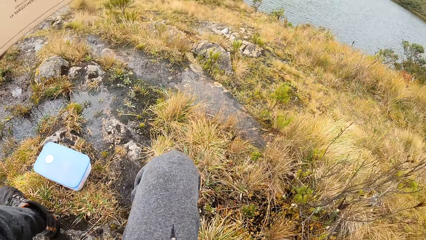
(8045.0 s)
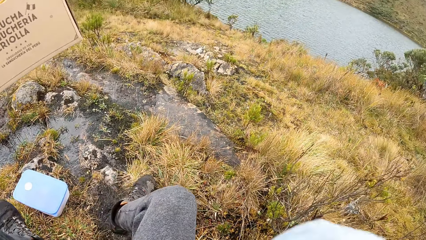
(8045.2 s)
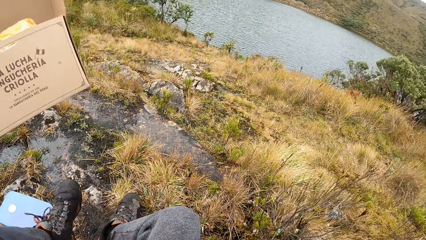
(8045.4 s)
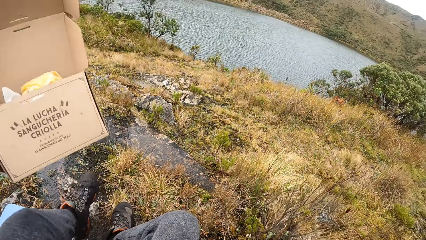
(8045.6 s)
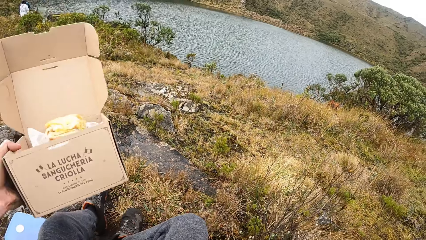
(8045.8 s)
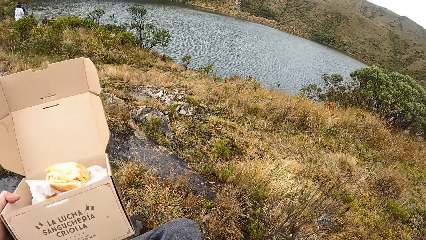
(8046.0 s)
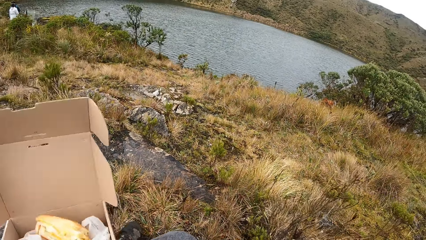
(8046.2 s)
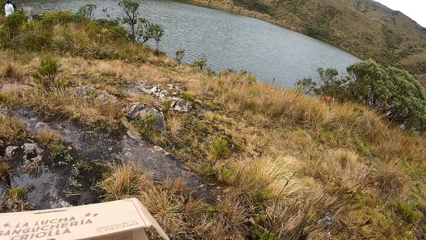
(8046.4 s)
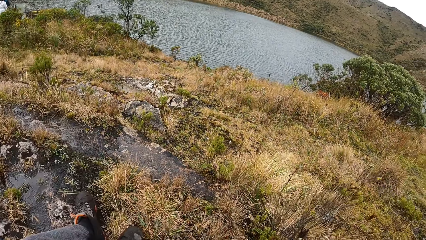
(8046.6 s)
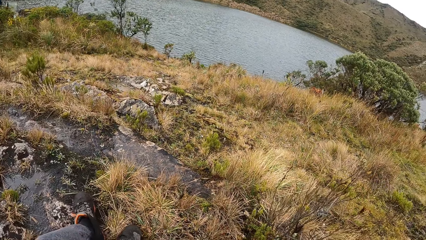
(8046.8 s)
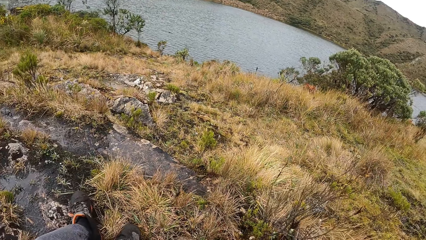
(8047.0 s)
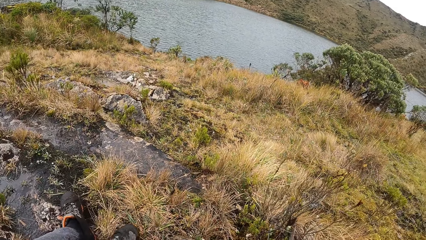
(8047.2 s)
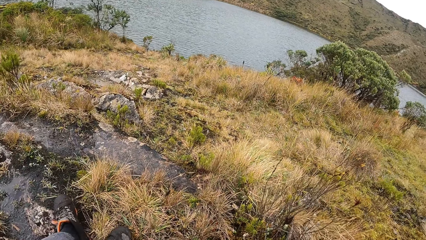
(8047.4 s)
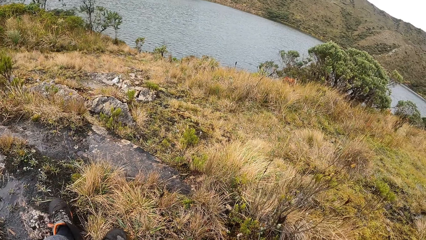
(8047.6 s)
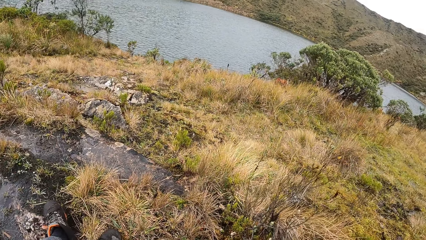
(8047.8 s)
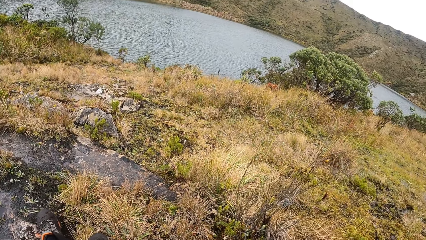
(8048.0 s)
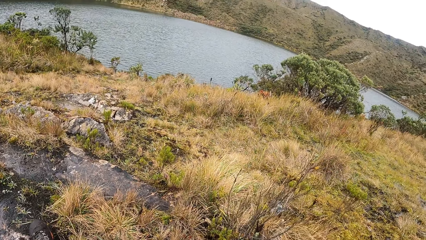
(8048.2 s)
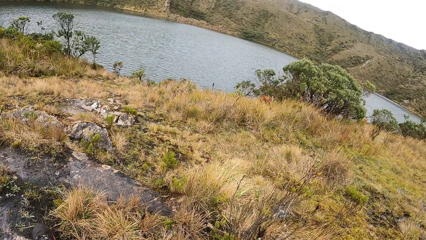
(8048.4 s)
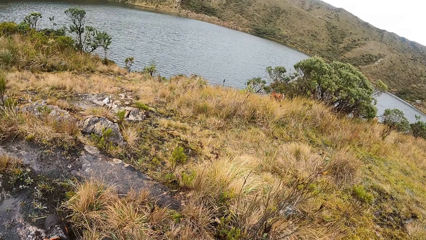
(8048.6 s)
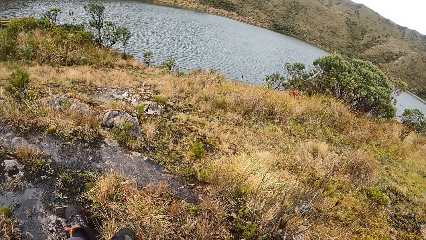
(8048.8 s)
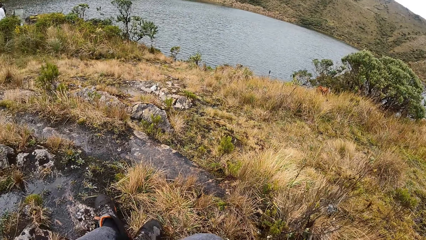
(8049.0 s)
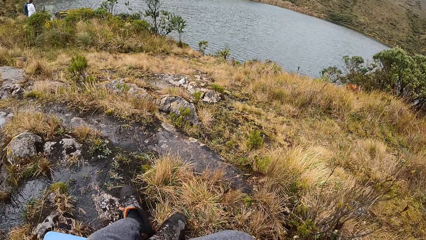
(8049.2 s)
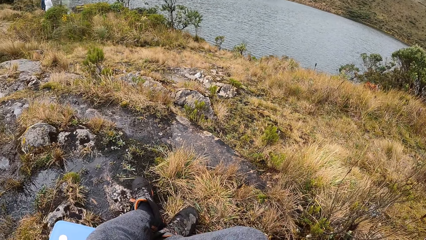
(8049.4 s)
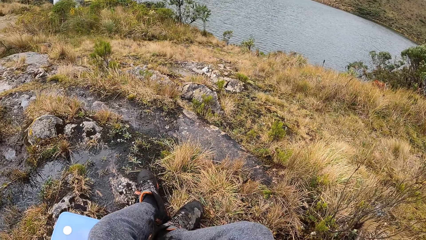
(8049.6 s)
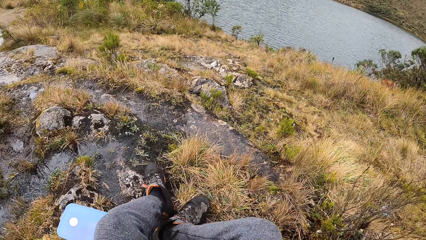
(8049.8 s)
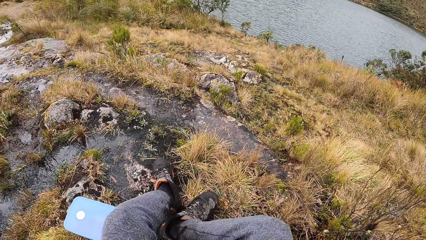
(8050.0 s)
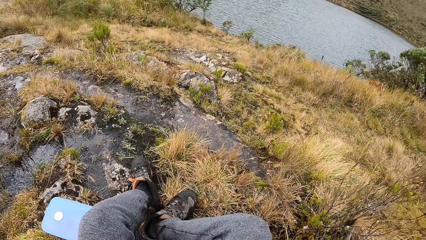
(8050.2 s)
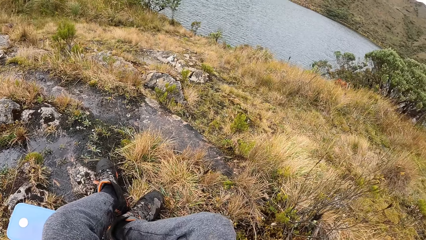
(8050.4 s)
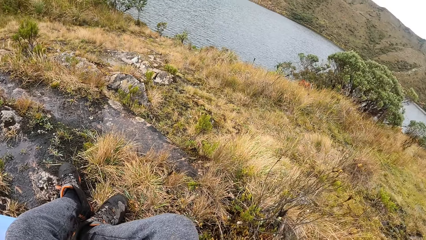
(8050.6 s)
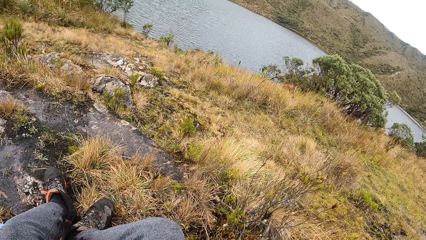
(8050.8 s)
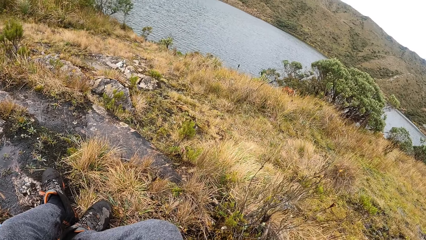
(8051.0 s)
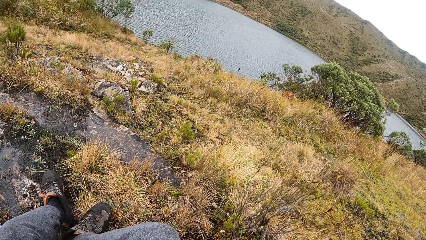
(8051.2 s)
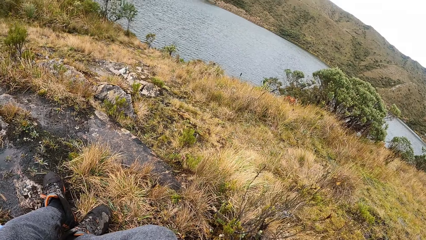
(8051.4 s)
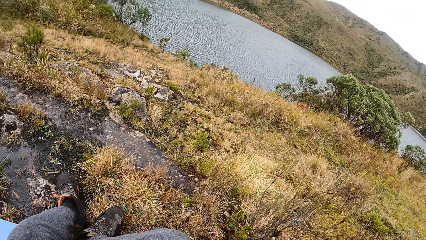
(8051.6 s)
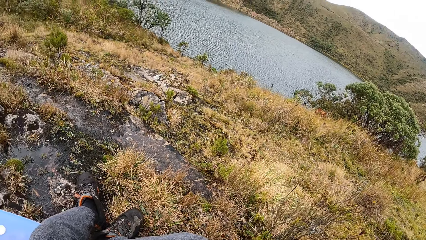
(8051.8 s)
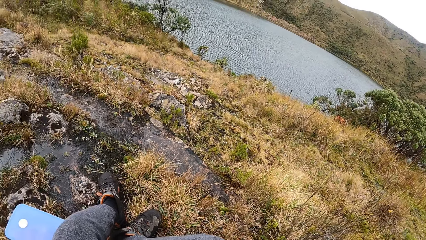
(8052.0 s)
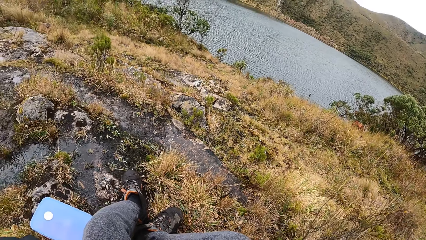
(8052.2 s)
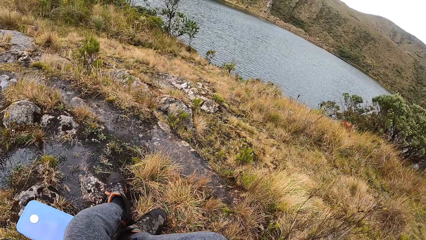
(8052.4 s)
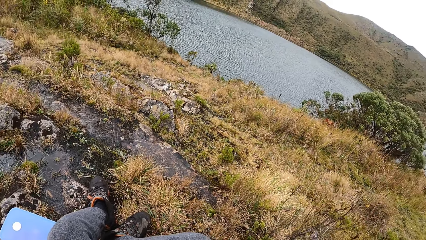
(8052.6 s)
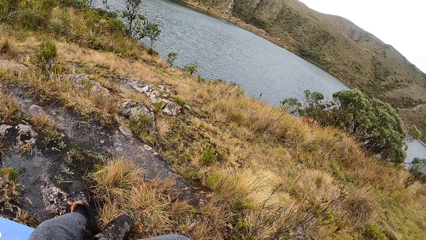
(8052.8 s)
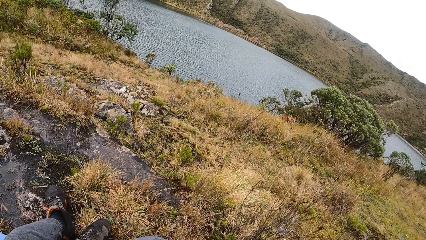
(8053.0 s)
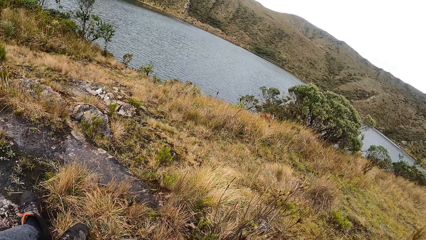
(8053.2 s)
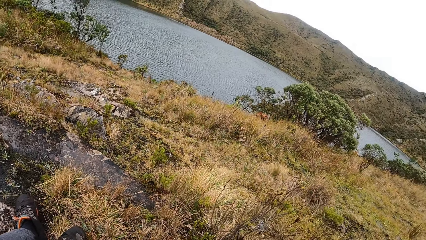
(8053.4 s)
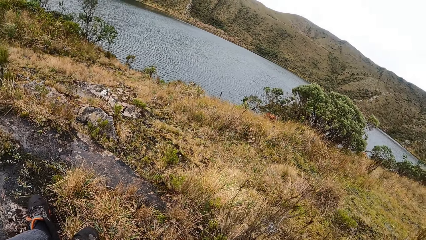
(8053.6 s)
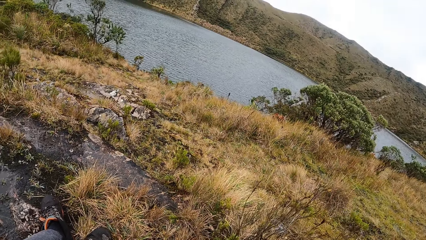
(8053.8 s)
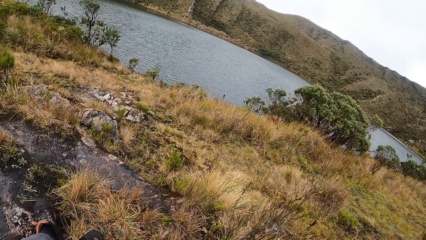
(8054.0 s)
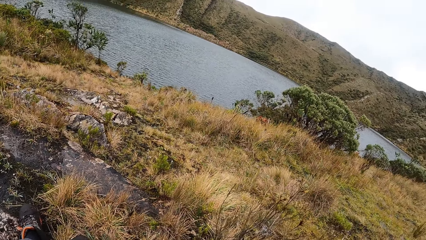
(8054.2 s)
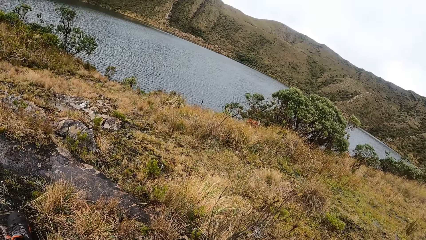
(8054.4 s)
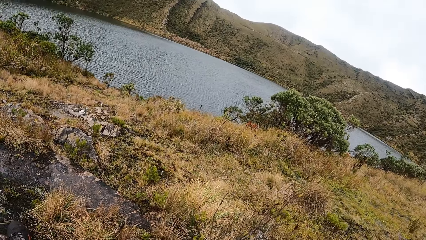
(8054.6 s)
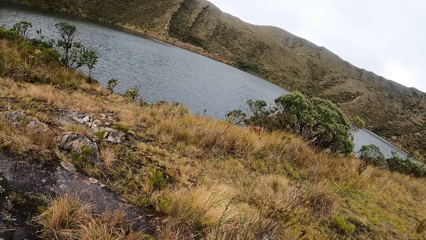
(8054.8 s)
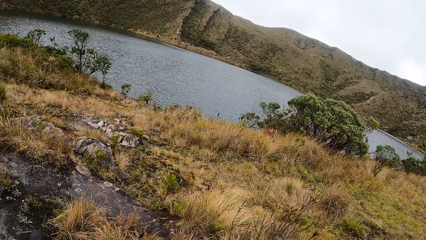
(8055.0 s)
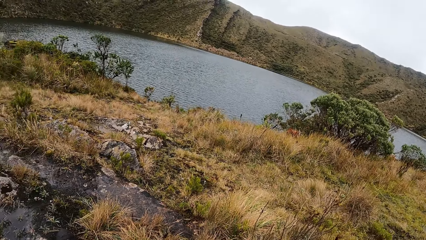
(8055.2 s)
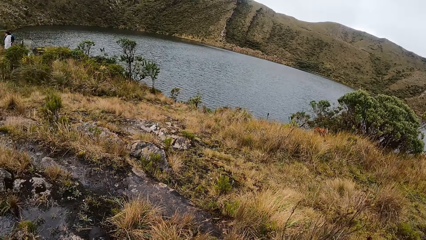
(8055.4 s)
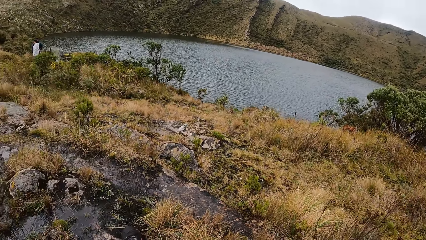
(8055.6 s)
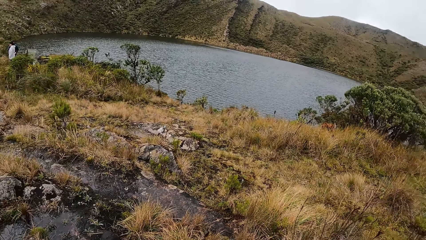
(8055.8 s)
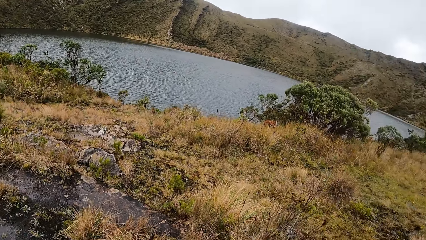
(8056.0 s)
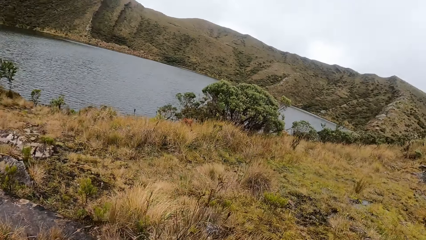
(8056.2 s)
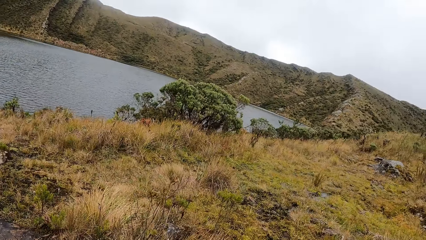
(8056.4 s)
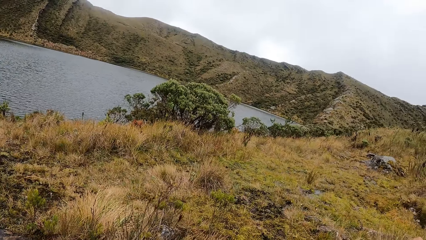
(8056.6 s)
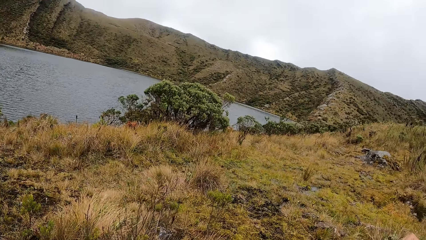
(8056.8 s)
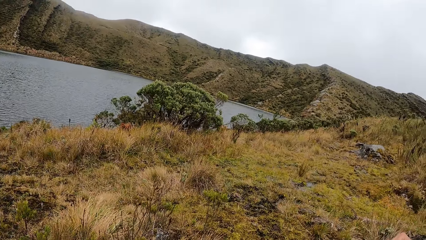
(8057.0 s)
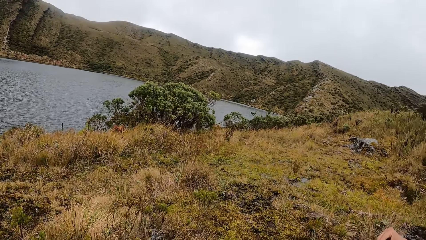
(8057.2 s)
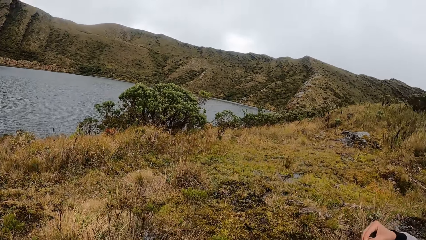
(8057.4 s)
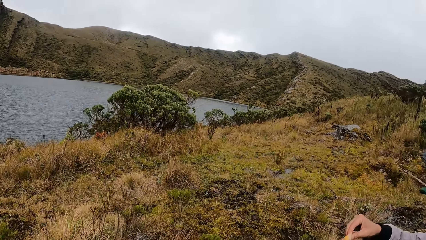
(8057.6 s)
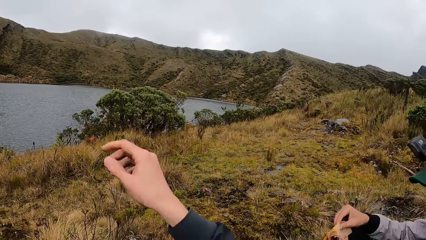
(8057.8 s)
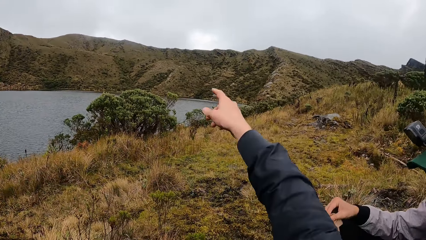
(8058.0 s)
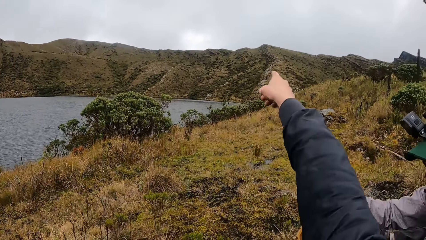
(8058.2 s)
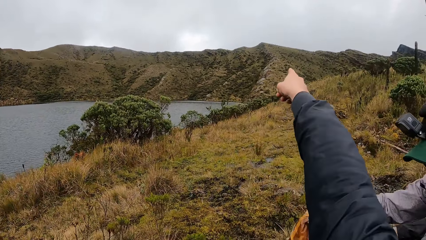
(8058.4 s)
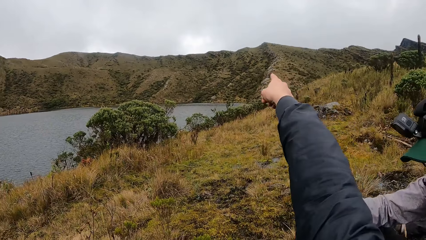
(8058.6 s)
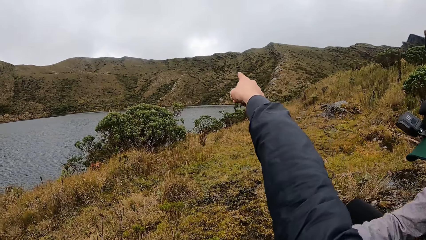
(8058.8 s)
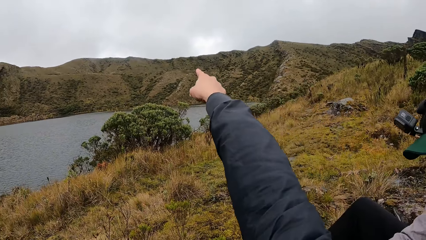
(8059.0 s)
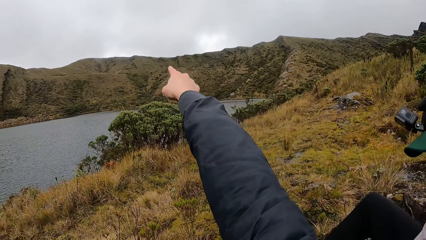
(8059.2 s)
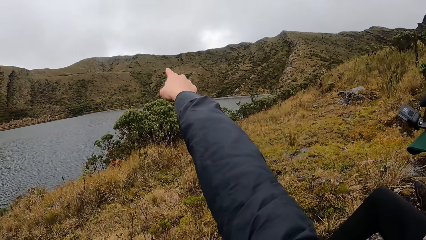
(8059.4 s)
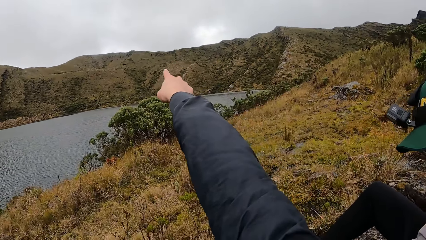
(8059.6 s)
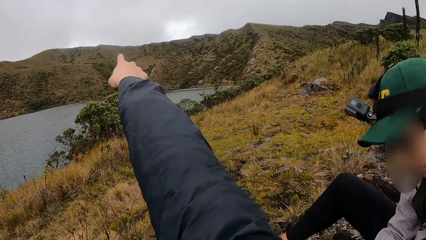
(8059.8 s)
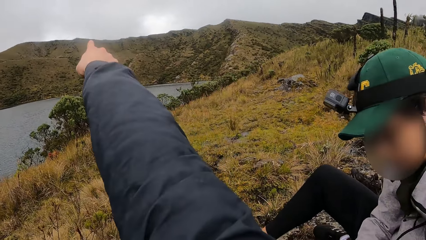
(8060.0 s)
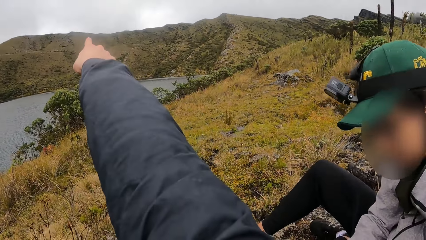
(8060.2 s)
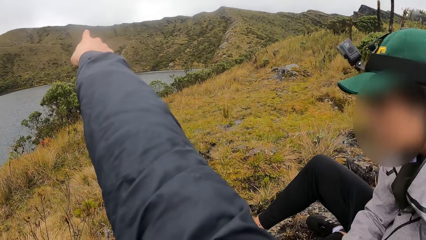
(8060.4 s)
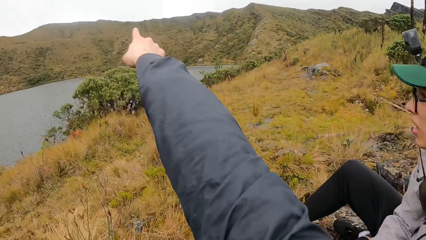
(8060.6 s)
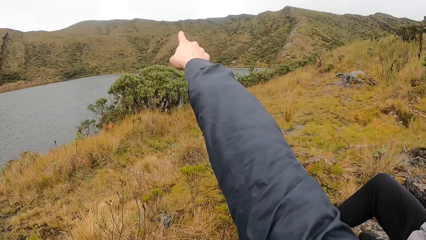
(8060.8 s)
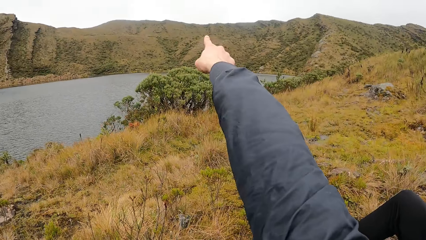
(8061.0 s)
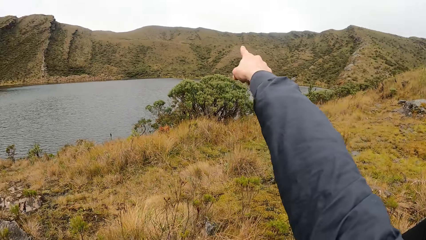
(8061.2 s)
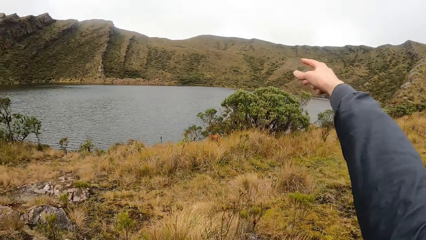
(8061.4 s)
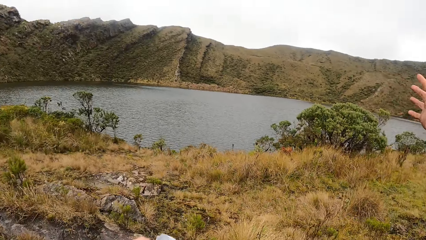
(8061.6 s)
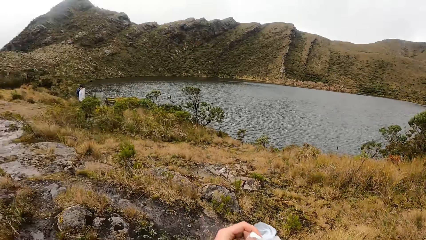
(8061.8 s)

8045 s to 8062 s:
The woman interacts with the camera wearer.
